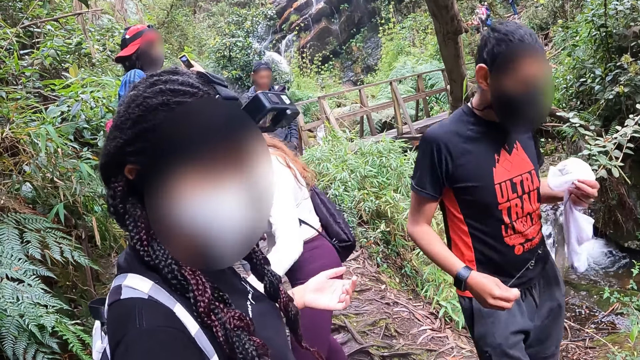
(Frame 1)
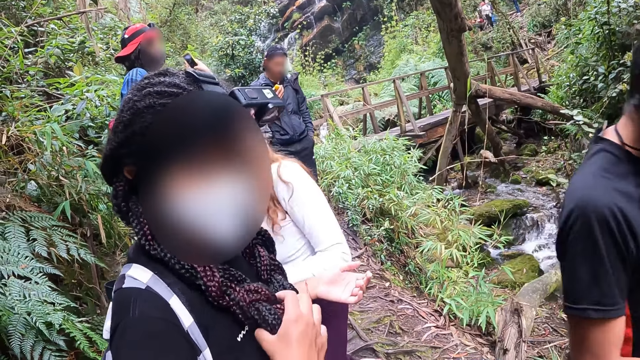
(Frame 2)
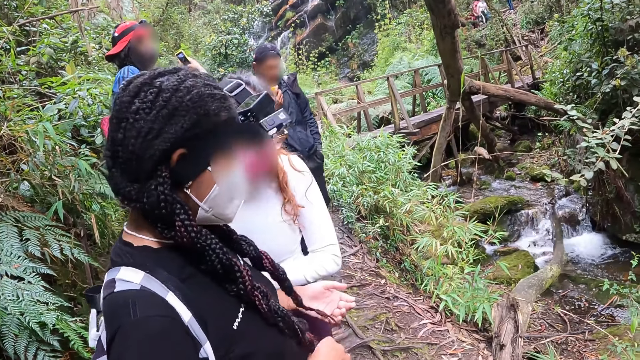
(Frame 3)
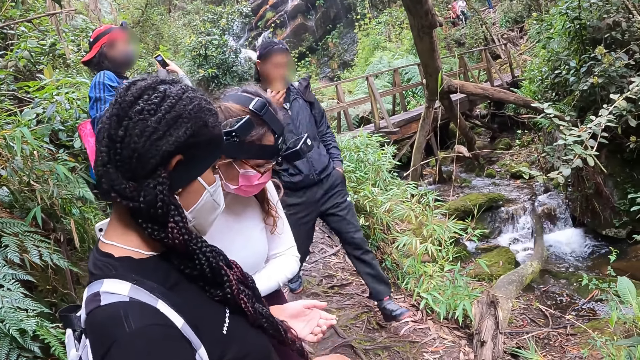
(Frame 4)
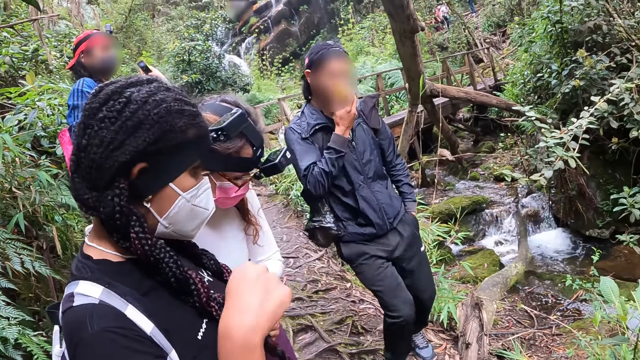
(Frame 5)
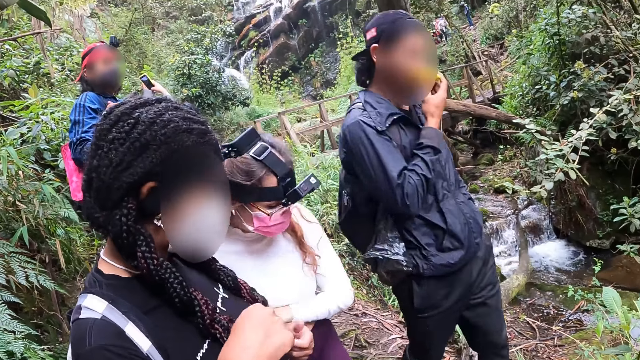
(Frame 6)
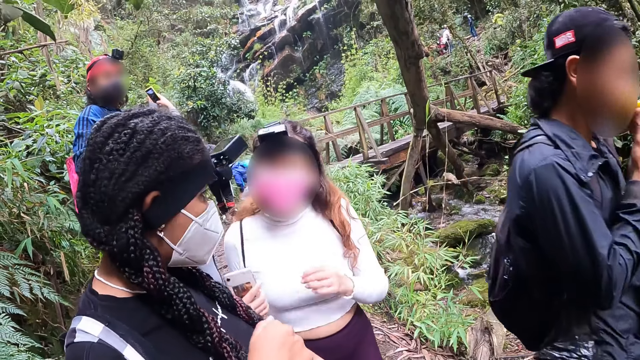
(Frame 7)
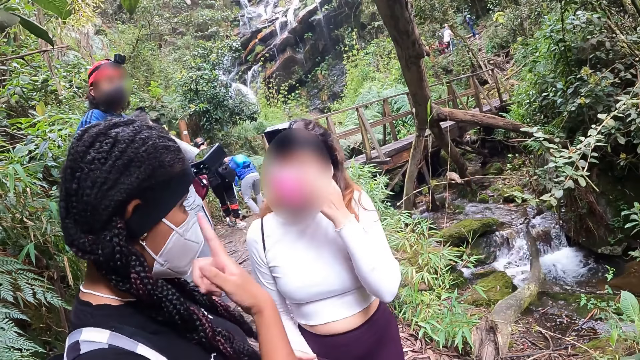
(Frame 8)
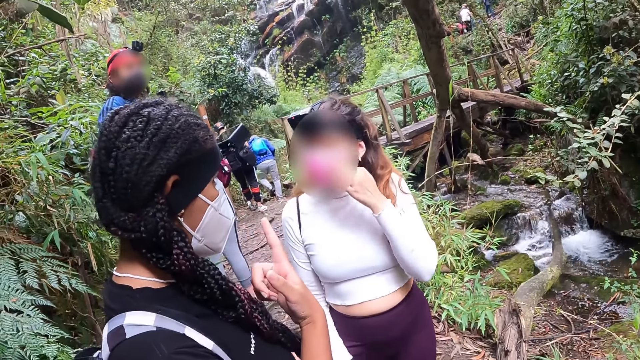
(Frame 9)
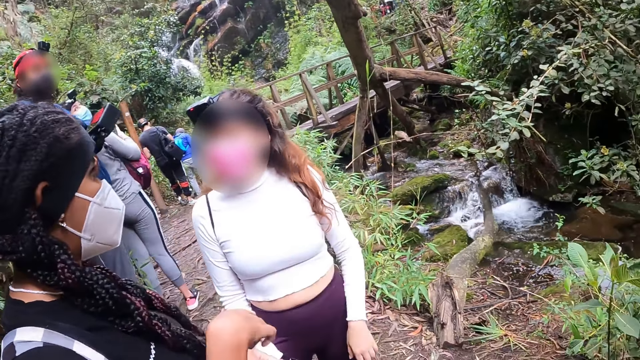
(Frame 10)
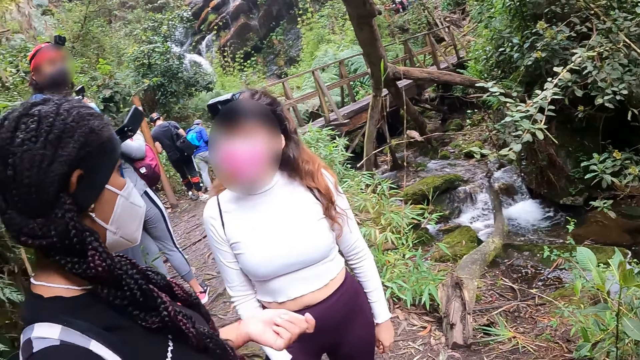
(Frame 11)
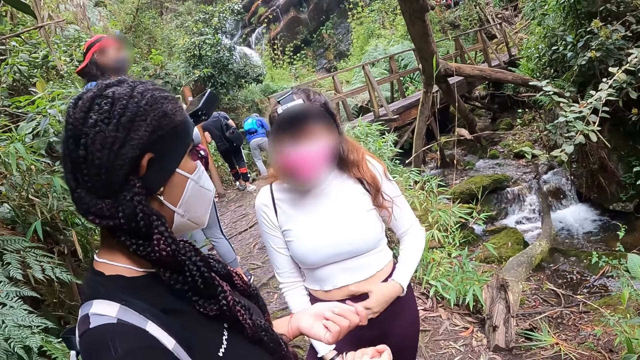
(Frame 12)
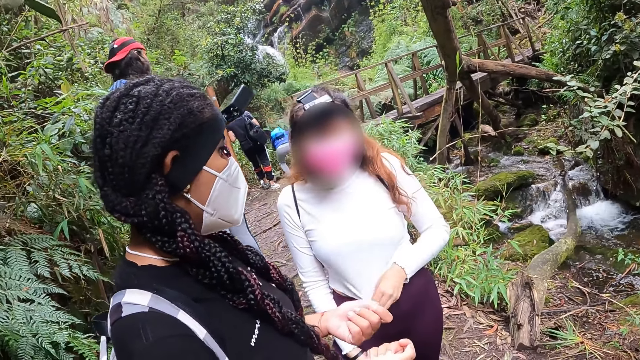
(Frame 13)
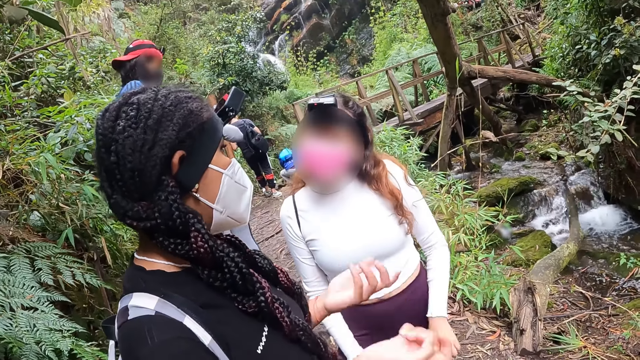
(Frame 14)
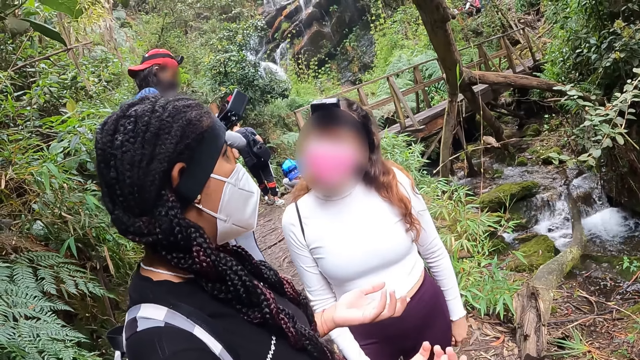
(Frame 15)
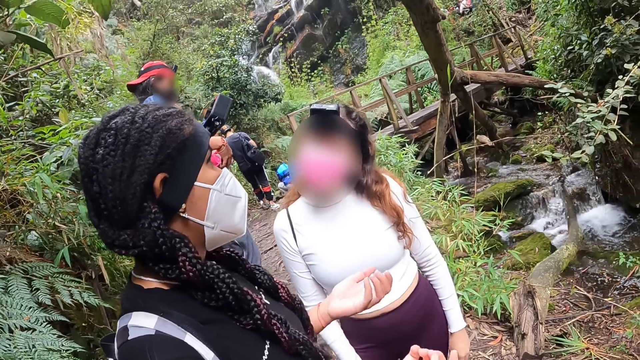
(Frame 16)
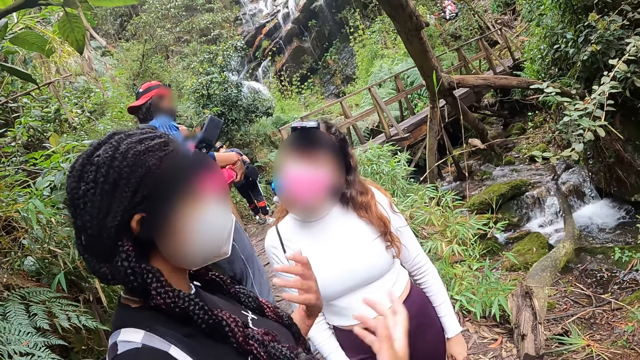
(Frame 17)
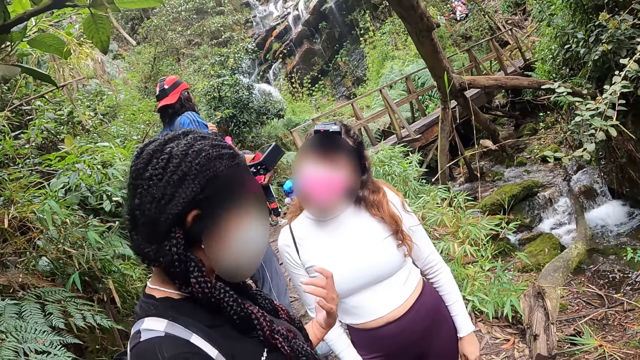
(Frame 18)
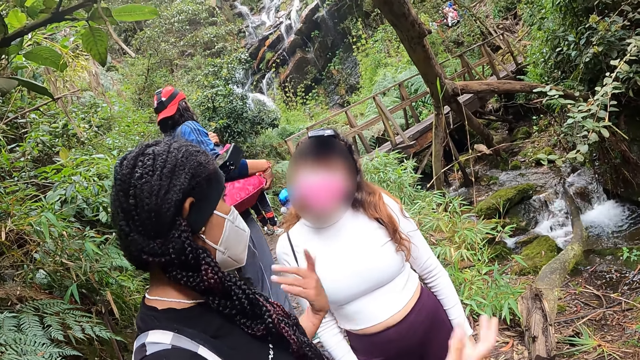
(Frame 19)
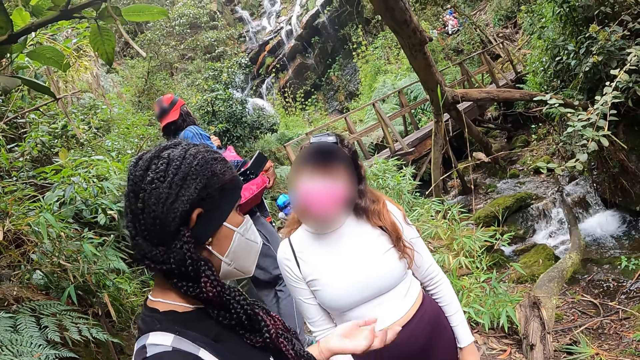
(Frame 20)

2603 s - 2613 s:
A woman touches her face with her left hand and adjusts her top with her left hand.

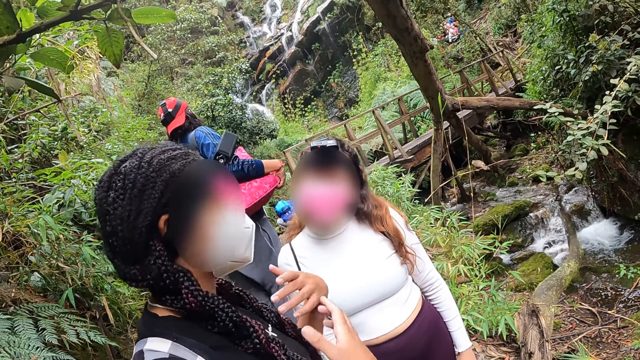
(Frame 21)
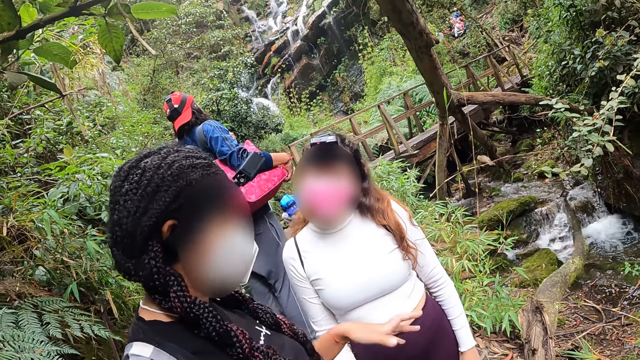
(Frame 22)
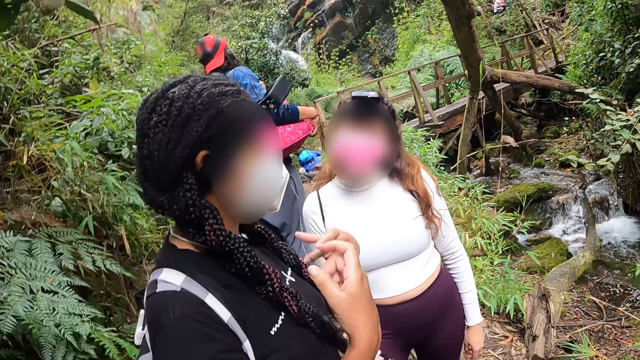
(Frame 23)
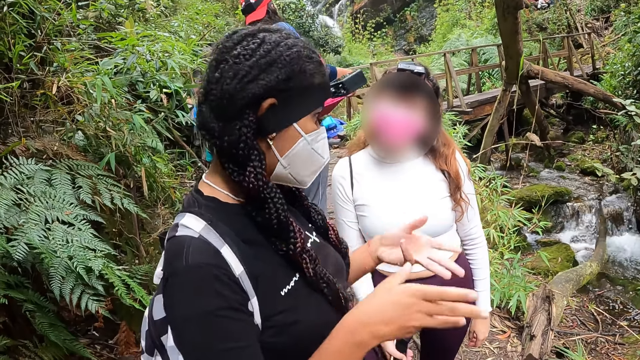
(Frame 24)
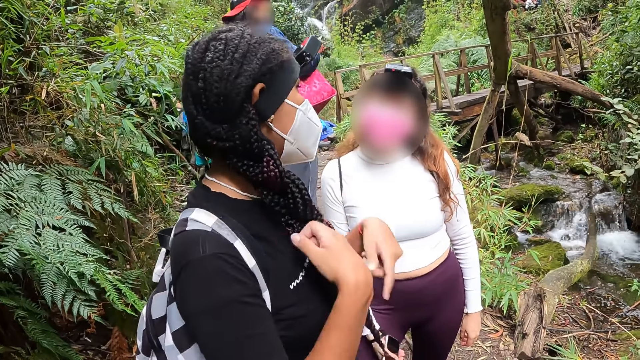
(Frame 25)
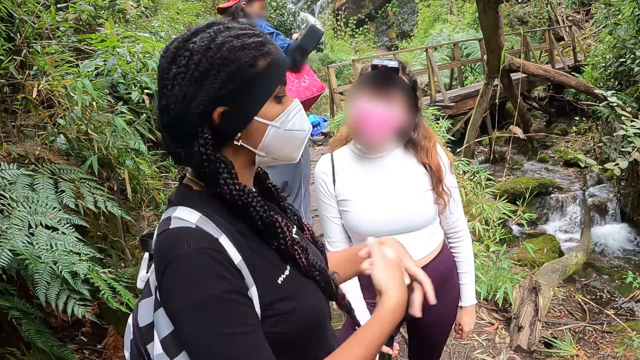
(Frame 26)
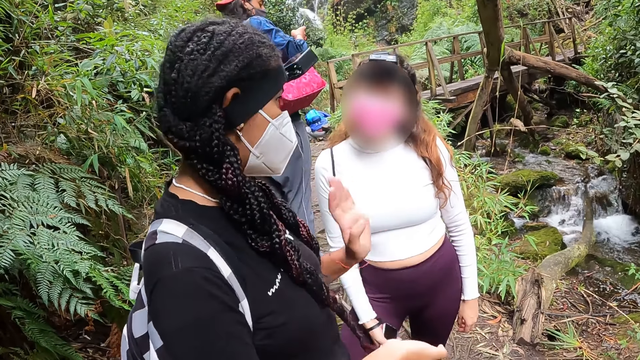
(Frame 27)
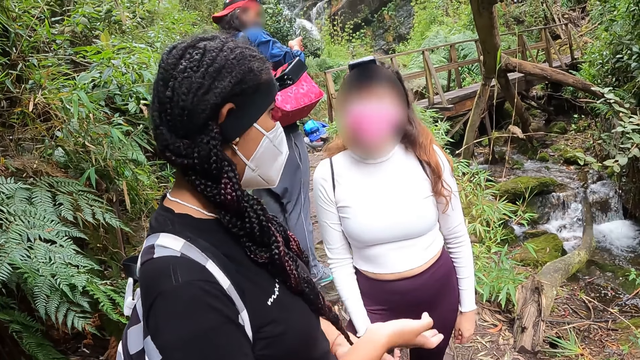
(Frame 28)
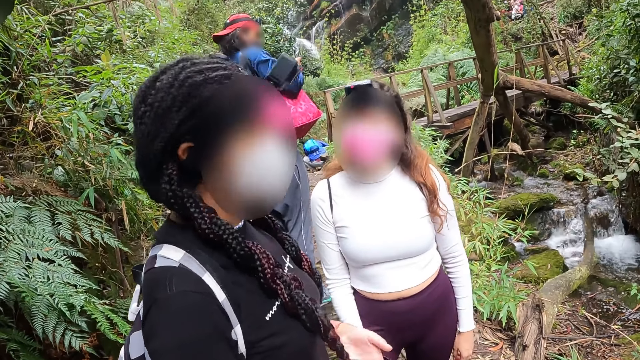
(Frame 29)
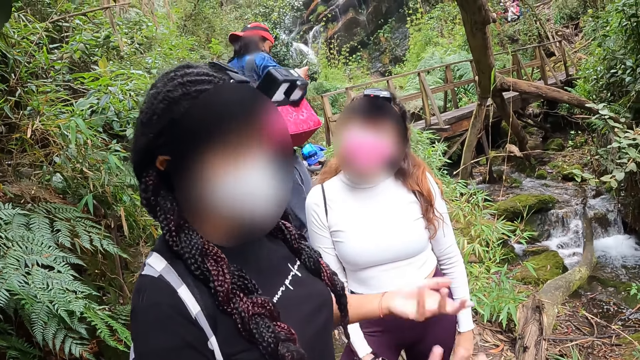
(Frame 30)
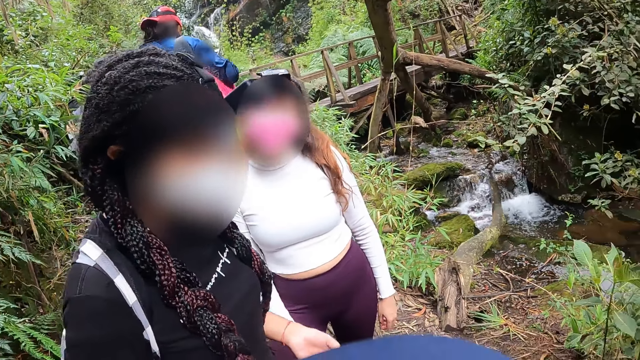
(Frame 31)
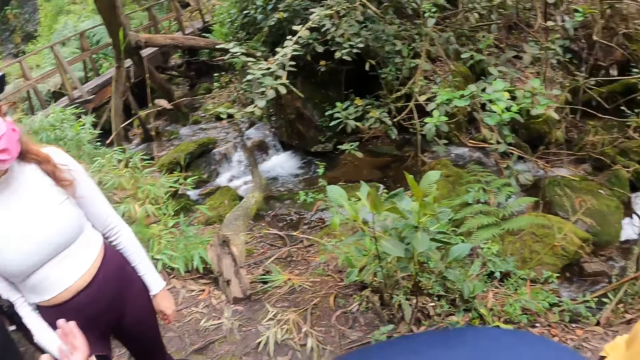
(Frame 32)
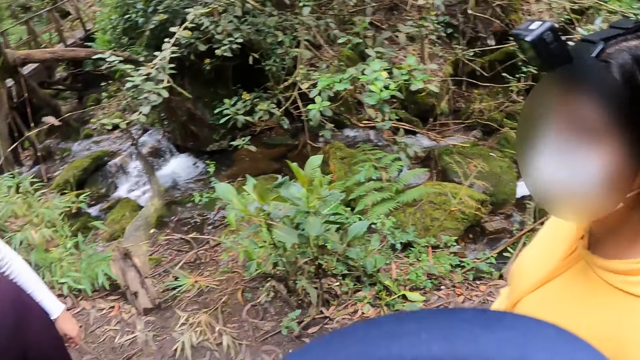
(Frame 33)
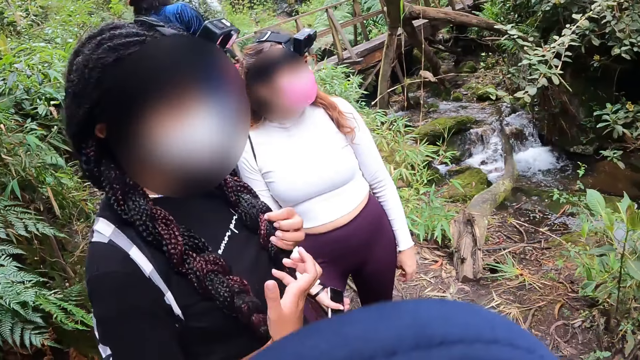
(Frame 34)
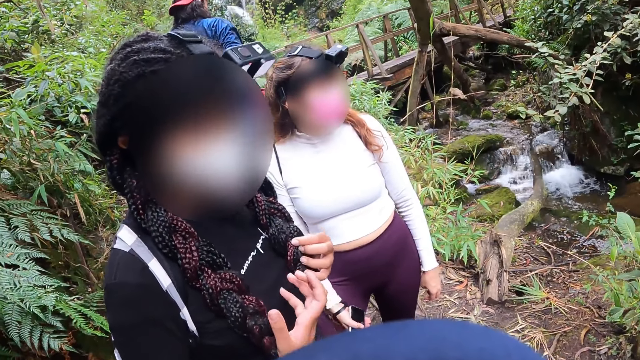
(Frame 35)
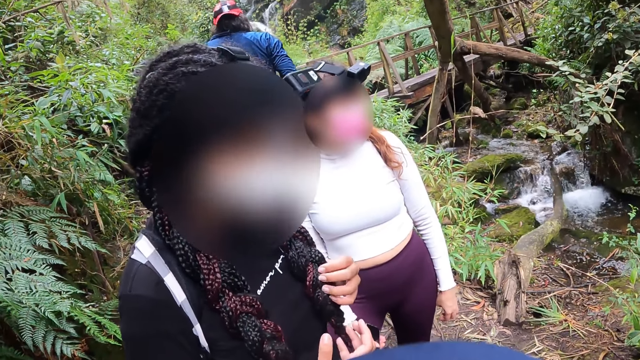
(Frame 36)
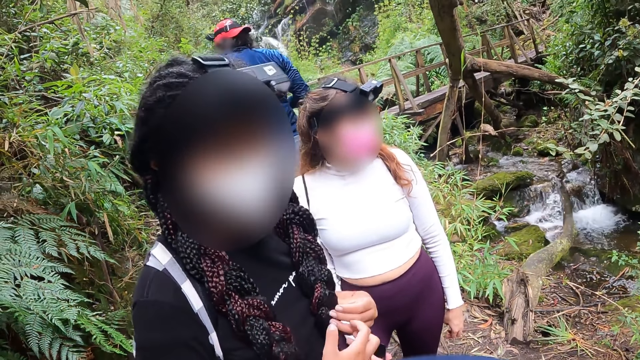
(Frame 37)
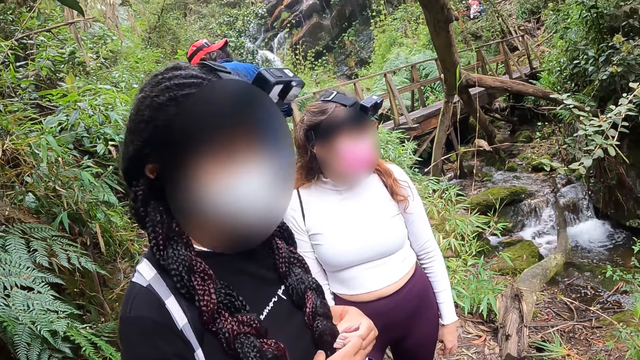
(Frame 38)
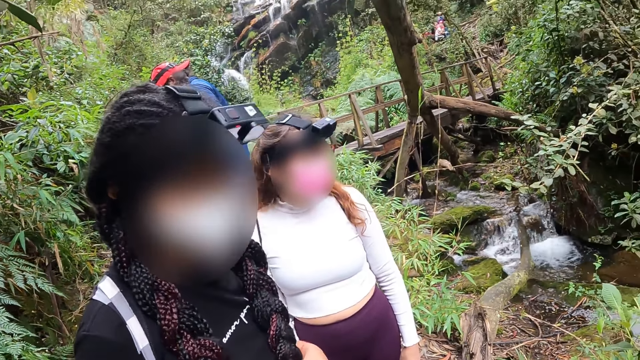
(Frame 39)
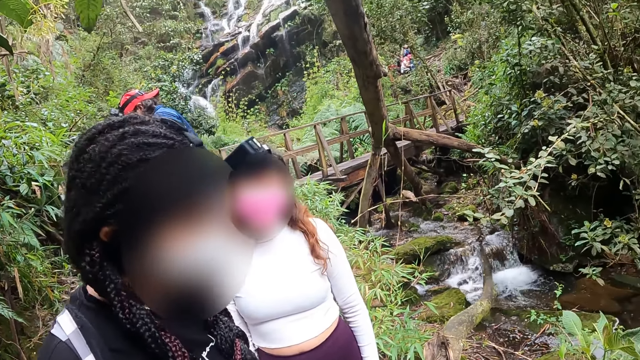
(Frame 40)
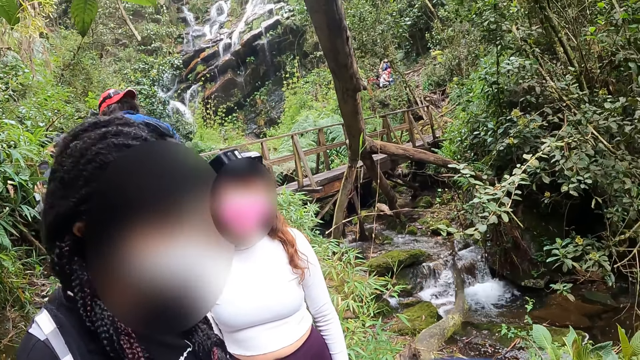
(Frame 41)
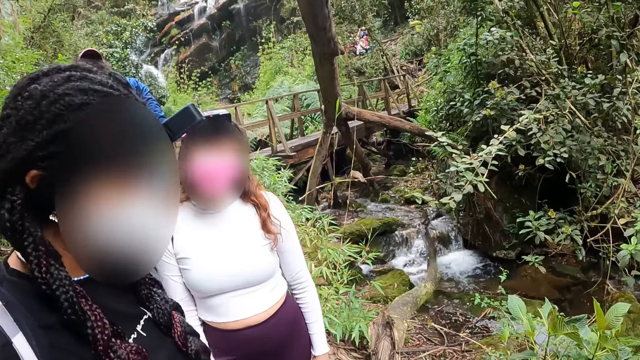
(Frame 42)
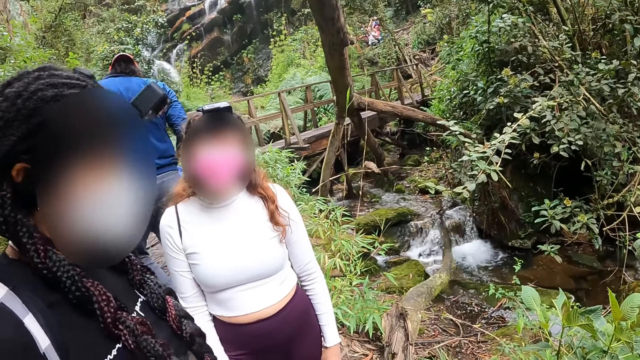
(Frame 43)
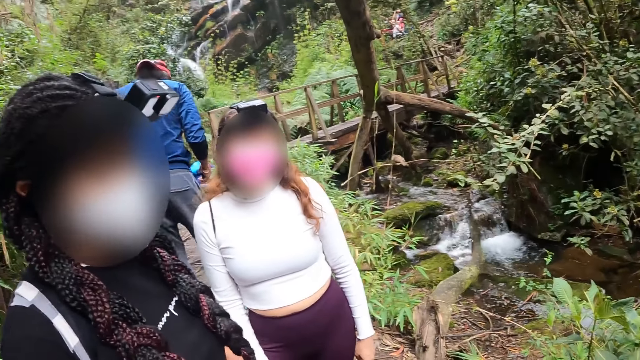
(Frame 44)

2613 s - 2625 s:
The man interacts with the phone in his hands with both hands. The woman fiddles with her hair with her left hand.
